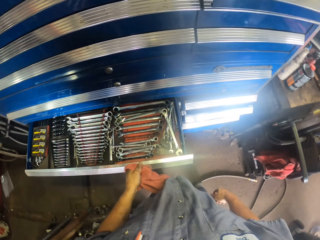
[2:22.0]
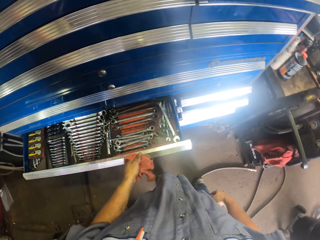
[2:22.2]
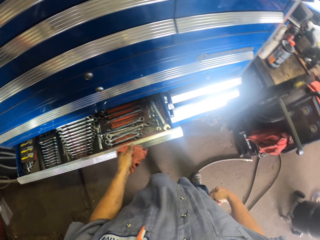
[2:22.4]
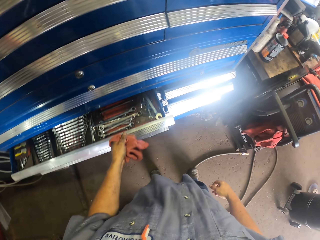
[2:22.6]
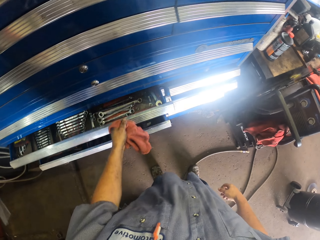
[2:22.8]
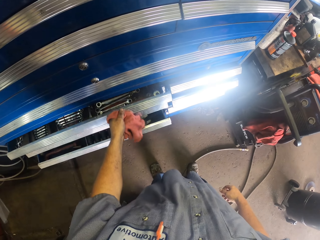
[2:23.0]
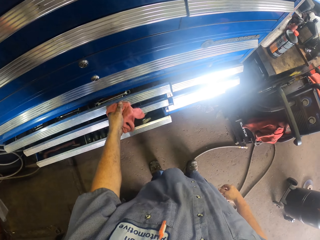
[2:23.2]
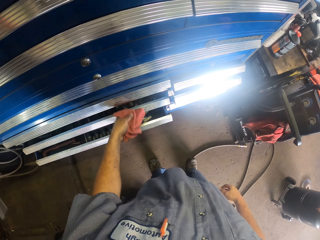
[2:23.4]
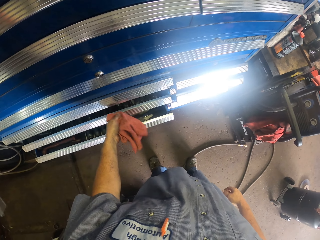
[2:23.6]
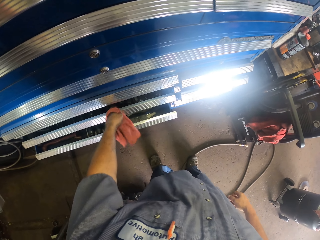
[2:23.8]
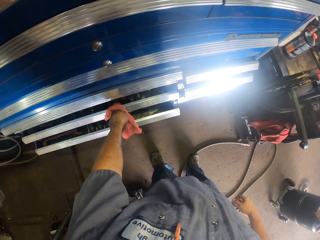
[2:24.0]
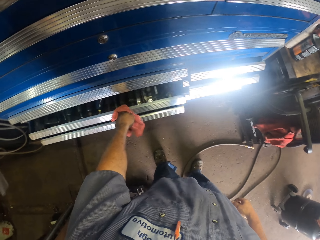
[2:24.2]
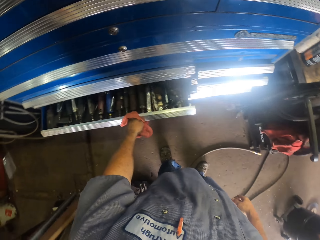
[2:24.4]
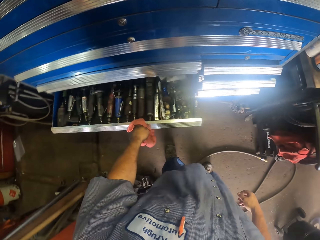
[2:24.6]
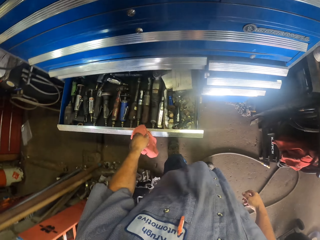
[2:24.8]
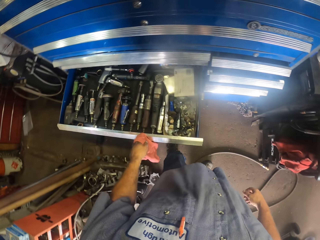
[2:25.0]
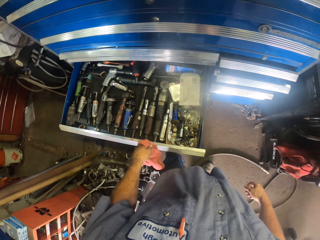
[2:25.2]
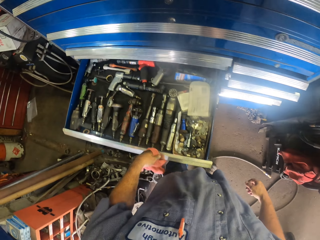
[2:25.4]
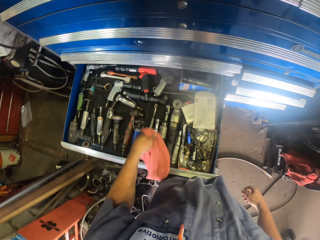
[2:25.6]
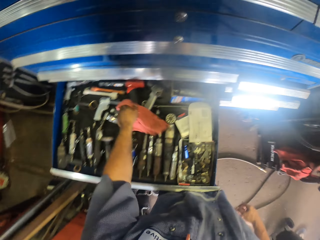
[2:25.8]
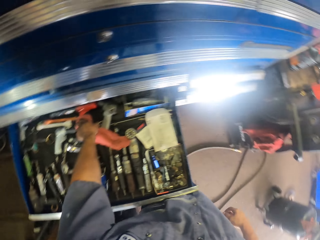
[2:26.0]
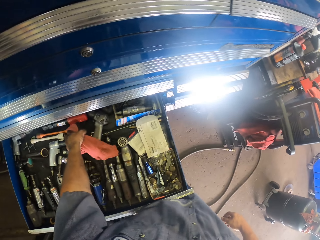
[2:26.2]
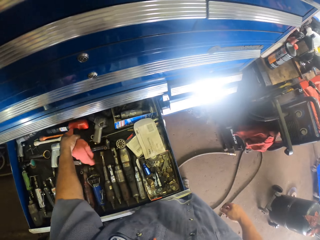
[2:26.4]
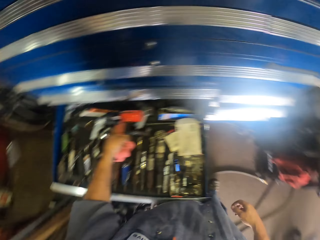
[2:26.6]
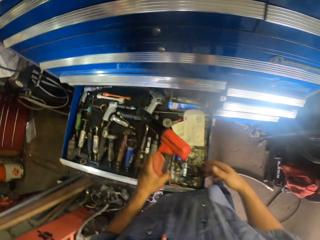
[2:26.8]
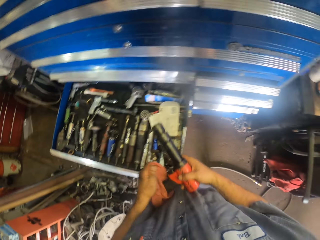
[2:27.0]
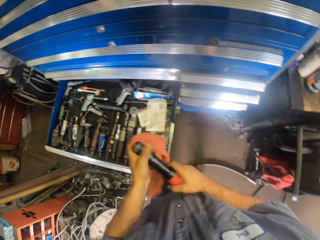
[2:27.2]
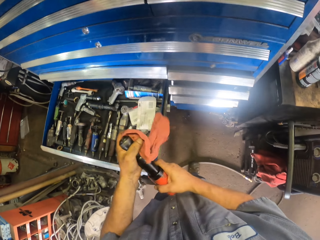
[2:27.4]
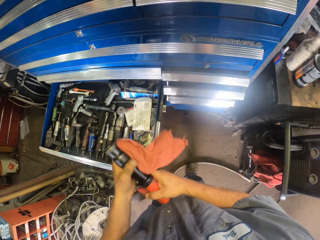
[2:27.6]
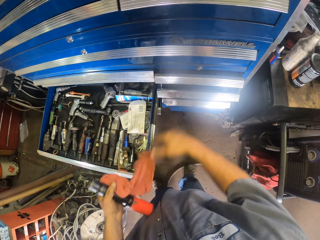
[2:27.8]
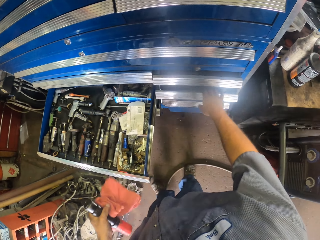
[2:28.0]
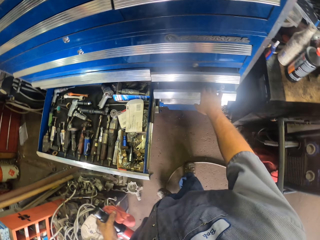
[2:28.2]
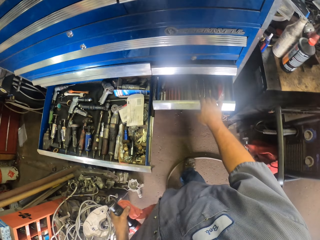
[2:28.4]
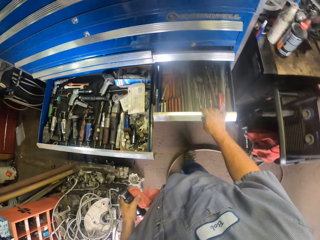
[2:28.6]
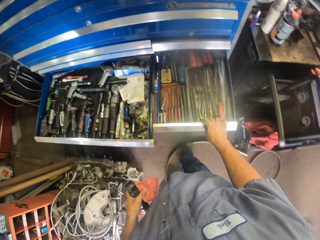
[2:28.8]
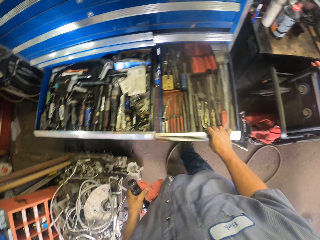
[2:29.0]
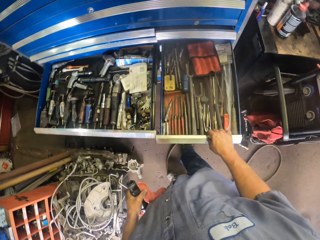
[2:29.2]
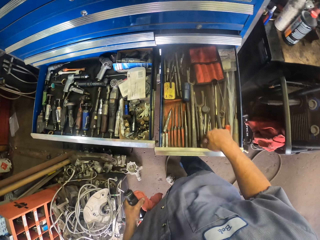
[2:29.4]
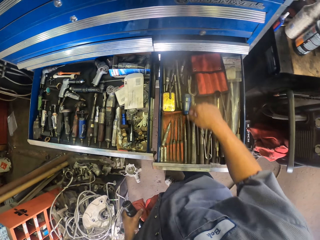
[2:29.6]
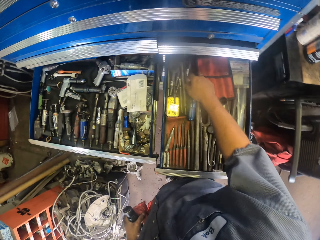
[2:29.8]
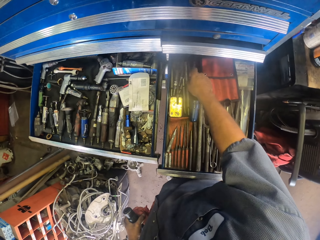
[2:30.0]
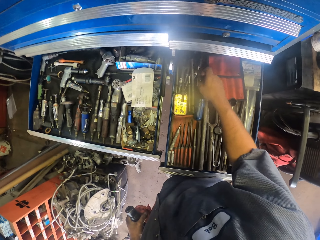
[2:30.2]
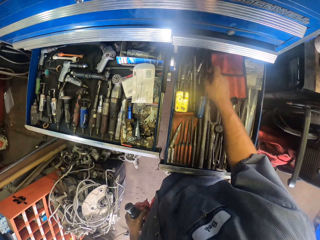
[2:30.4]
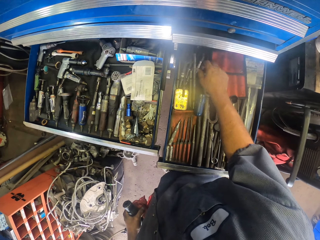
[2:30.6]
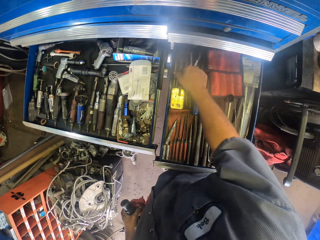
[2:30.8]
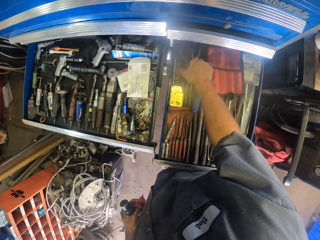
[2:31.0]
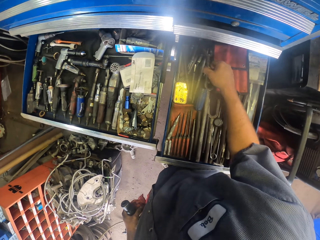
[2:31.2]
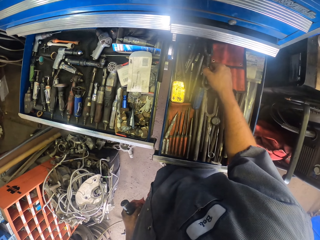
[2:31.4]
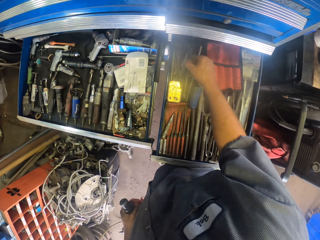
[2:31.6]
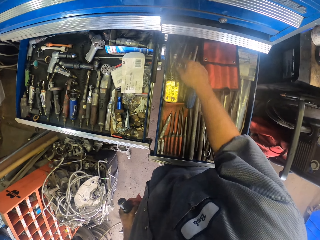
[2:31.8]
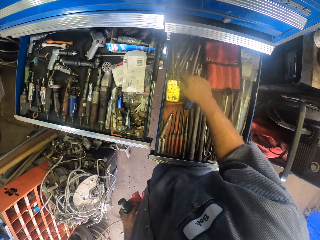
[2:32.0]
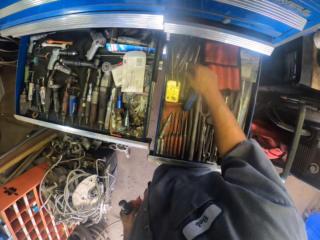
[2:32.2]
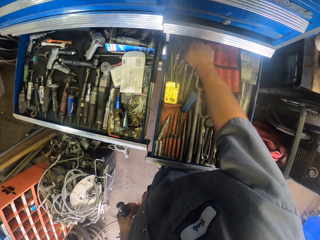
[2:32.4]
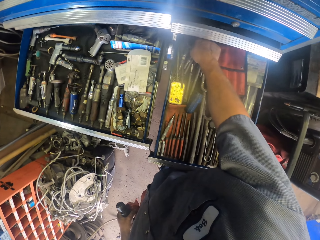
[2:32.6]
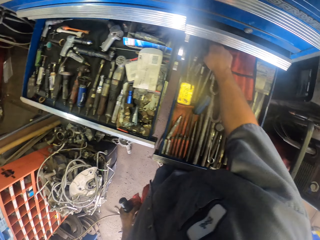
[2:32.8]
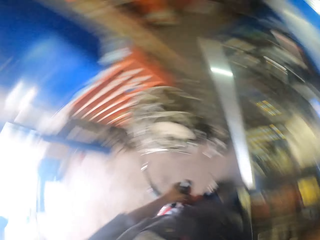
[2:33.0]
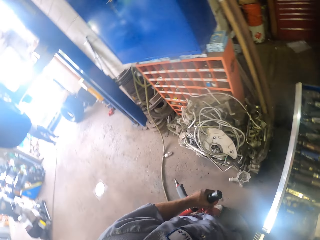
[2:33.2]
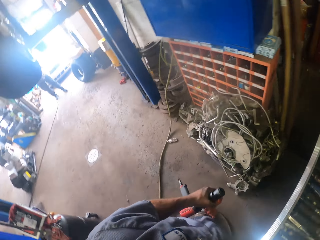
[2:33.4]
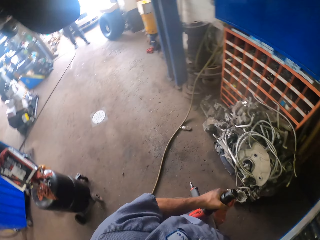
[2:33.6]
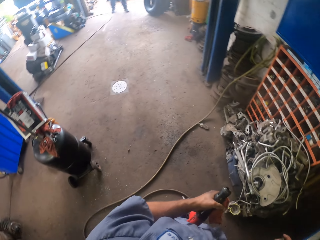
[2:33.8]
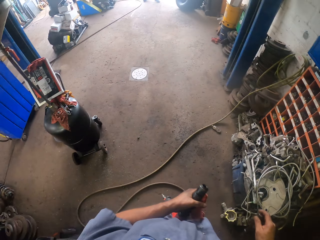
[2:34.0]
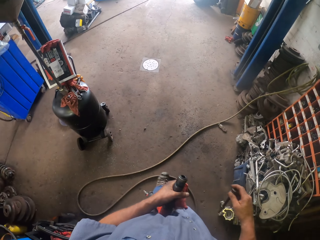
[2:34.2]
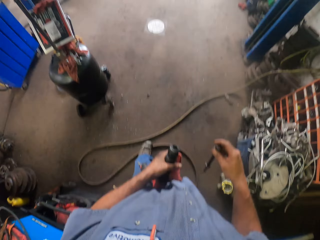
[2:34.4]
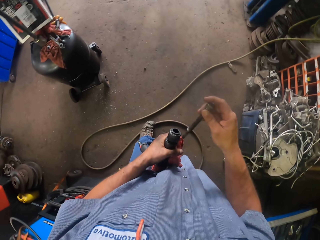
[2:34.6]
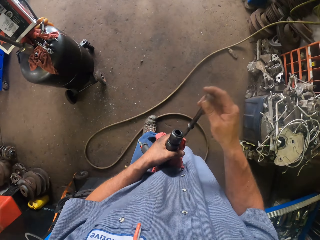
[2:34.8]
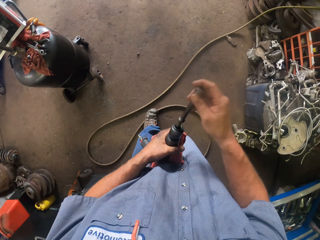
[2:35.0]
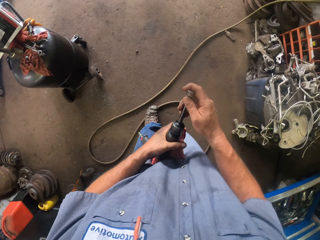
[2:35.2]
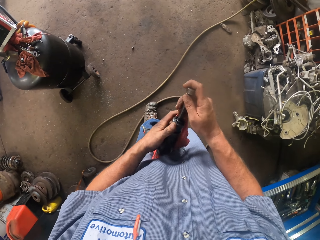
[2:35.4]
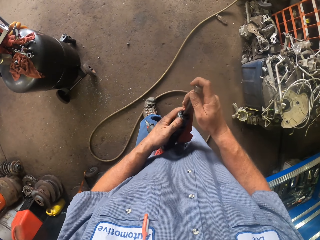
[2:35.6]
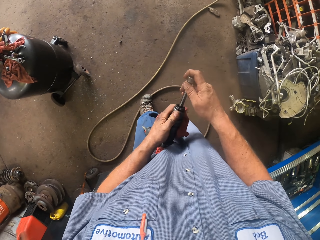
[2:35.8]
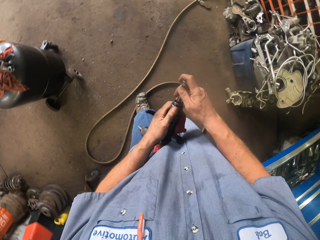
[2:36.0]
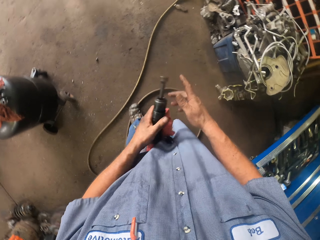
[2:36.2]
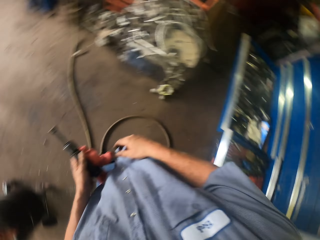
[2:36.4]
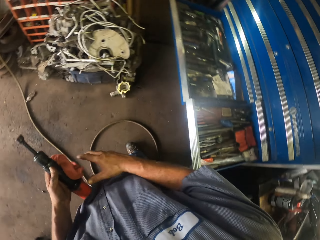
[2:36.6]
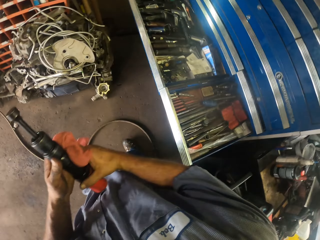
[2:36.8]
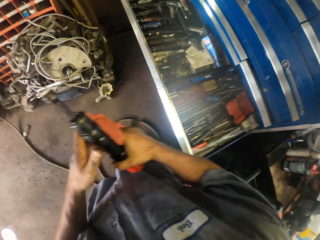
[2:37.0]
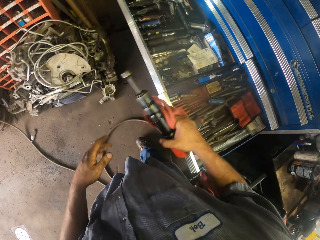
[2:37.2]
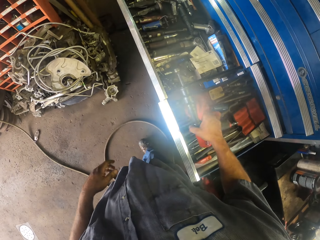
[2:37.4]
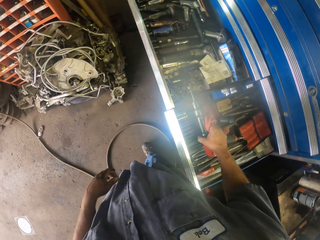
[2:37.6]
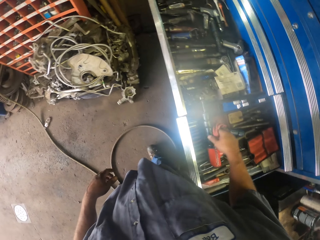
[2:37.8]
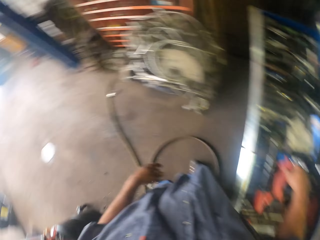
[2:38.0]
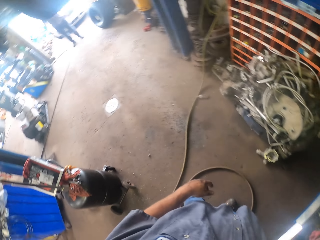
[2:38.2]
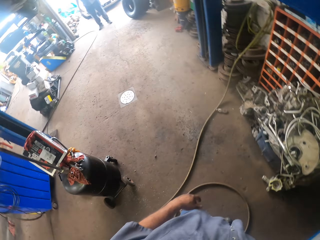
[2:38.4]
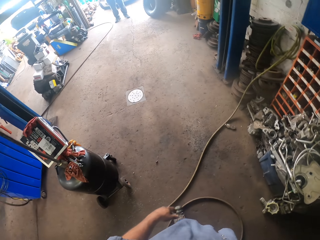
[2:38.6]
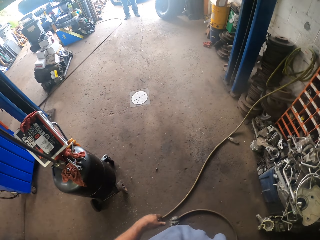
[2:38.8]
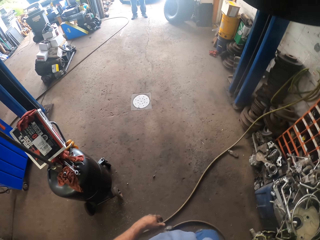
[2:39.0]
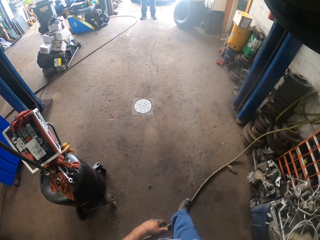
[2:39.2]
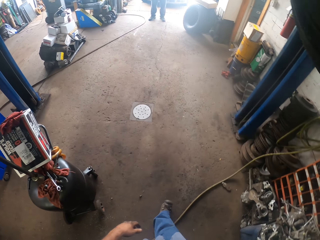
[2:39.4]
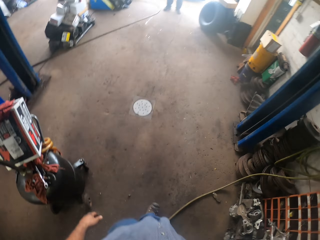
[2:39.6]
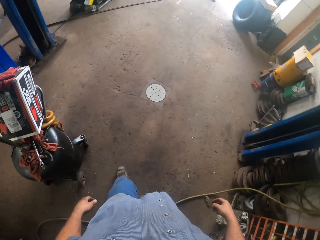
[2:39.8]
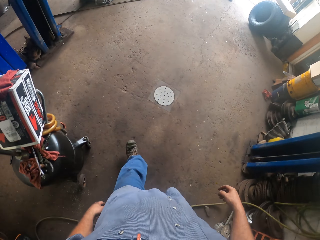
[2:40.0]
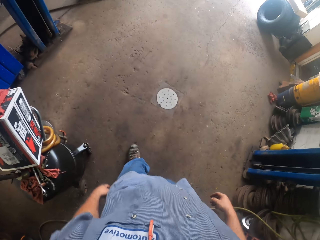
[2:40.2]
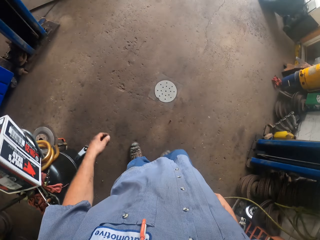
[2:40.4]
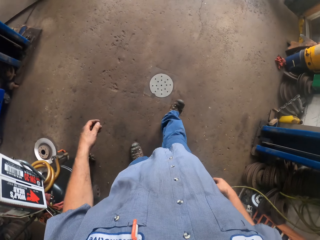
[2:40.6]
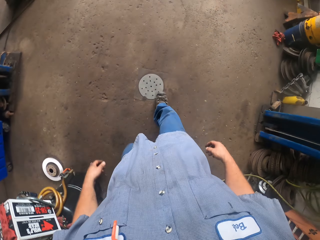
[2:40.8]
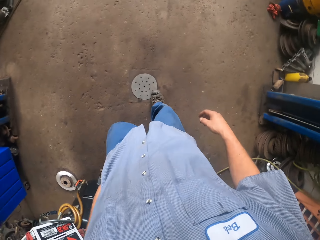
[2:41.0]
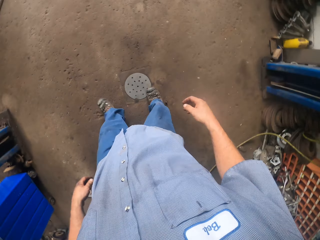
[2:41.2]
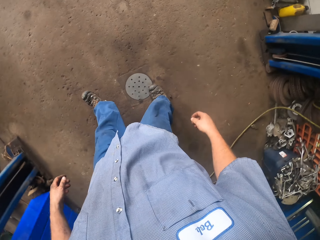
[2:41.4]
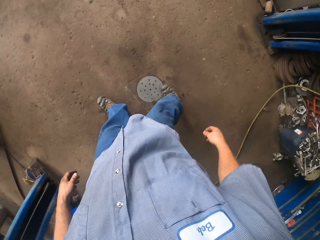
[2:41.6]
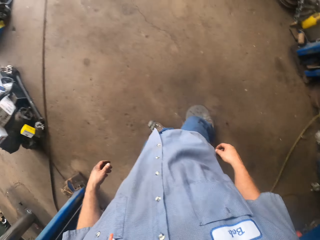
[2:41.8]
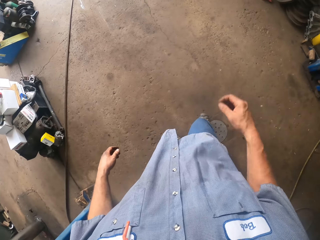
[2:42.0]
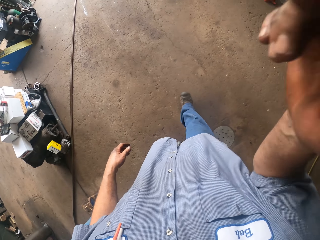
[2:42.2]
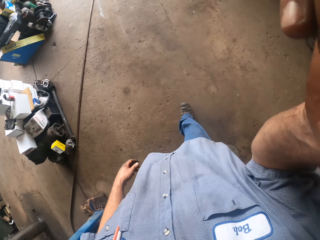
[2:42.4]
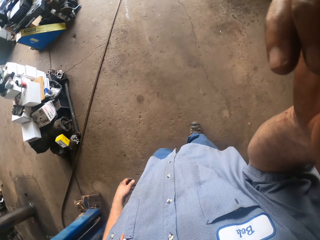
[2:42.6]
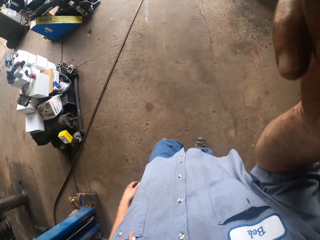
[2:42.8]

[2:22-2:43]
The camera wearer moves the drawers. They open the drawer, pick up the drill from the drawer, and wipe the drill with a towel. They move the drawer. They take something. They move the parts in the drawer. They look around the garage. They pick up the drill bit from the drawer. They connect the drill bit in a drill. They put the drill in the drawer. They look around the garage. They walk around the garage.
